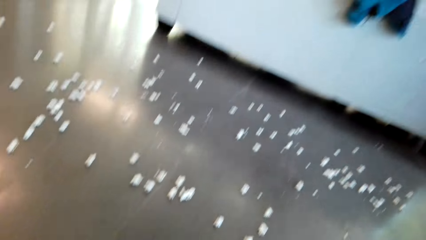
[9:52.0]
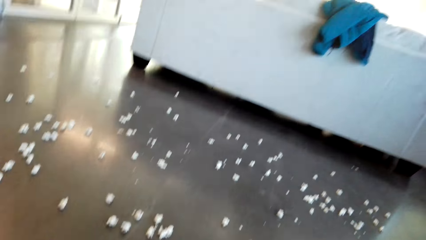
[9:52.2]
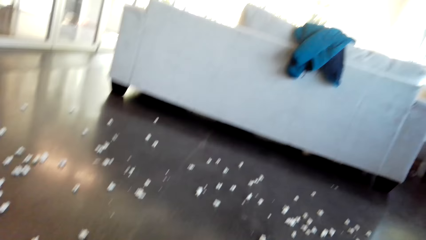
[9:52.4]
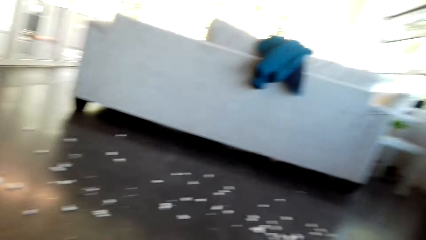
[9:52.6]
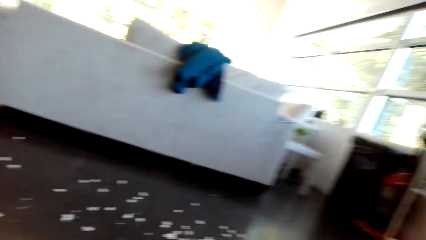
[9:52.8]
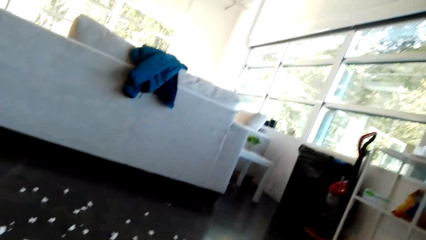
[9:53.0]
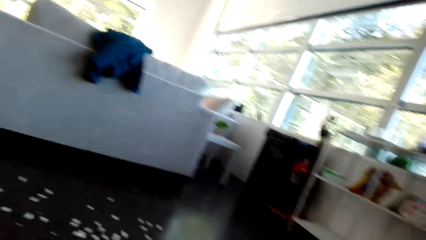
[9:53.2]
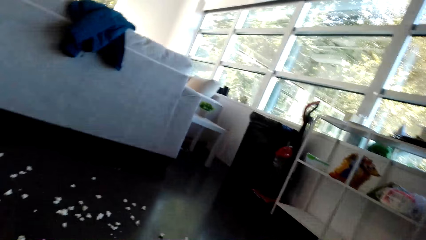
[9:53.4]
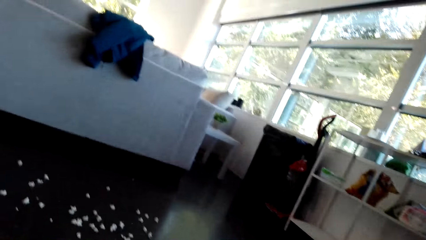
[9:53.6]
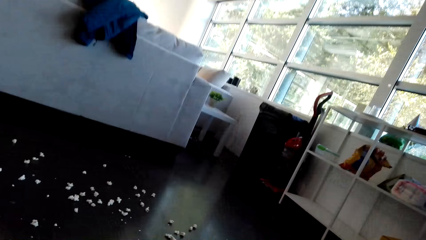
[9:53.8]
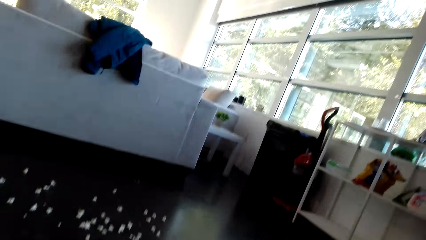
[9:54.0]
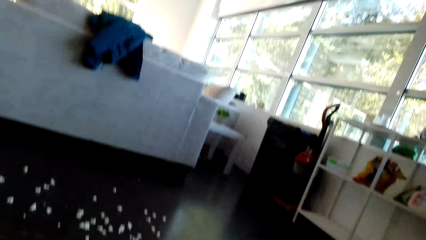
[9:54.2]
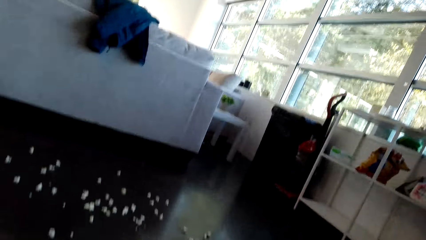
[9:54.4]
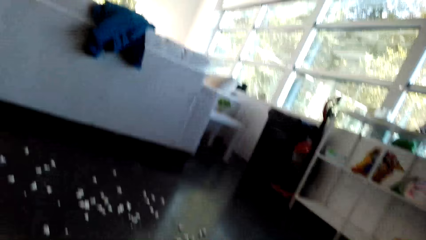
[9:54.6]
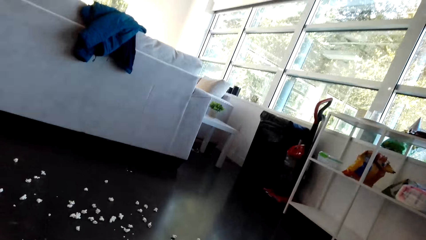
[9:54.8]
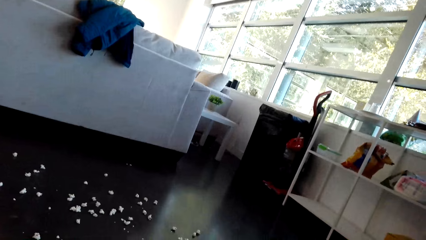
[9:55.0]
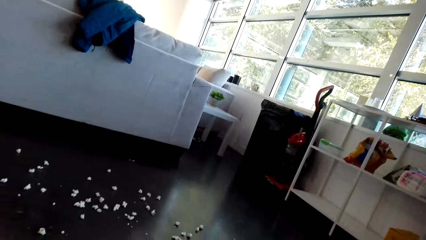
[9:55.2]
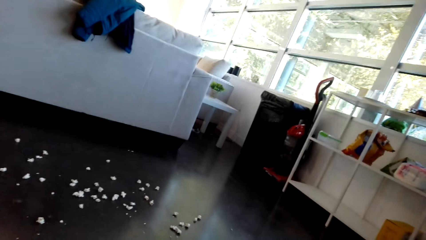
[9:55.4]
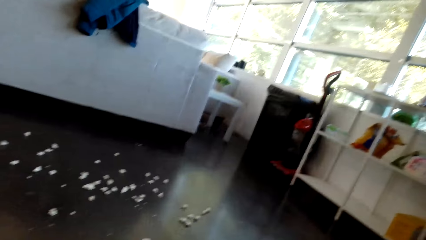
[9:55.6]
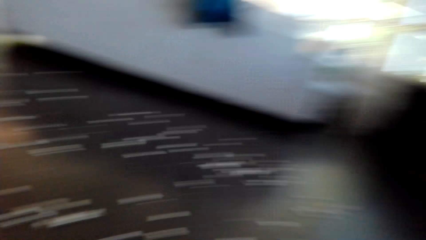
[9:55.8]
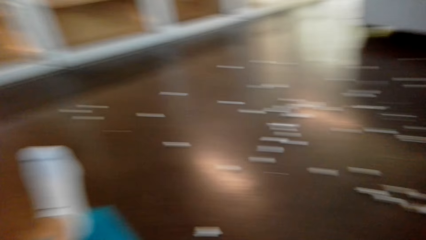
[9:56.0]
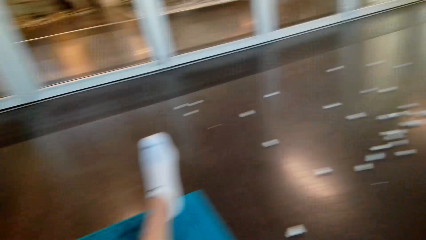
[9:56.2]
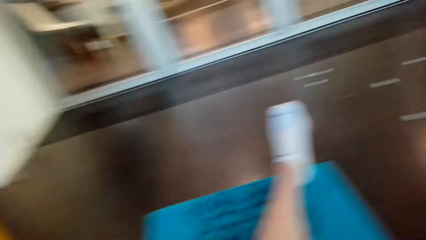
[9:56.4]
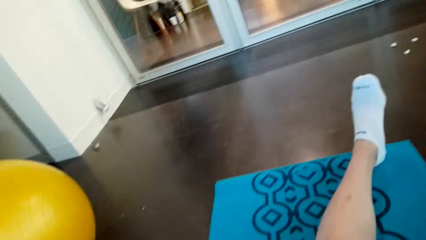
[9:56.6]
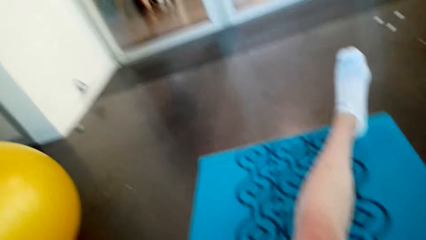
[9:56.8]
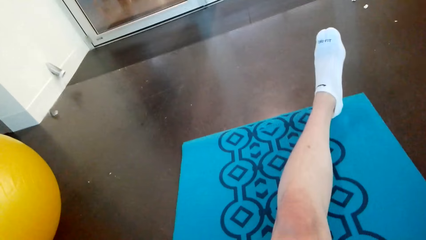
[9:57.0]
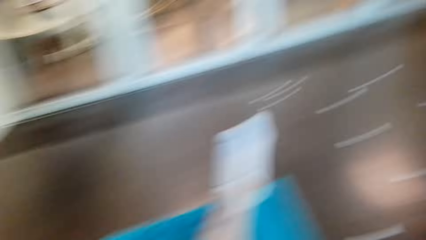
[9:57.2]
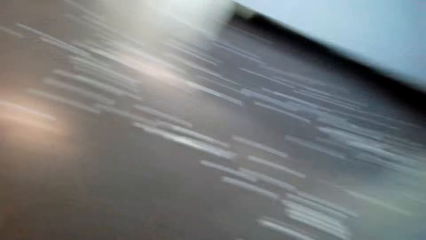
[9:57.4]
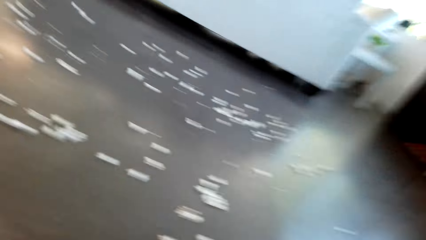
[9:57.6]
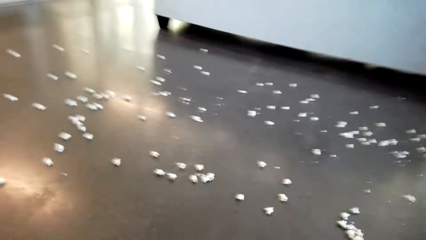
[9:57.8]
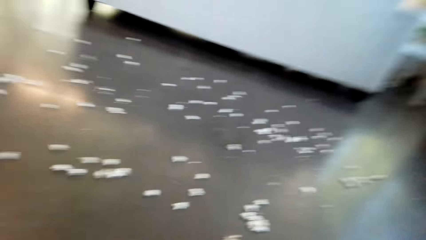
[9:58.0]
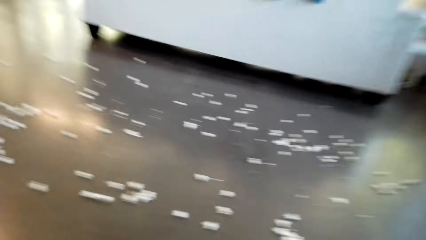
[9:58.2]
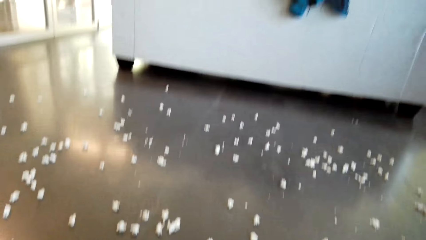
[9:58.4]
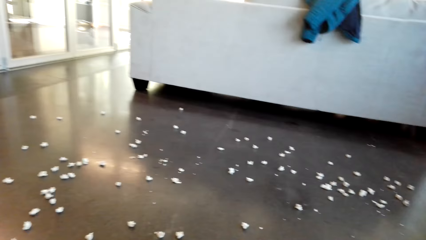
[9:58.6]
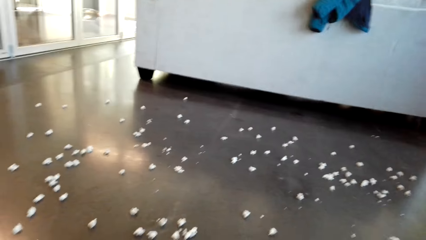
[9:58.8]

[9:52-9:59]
The camera wearer converses with a man.

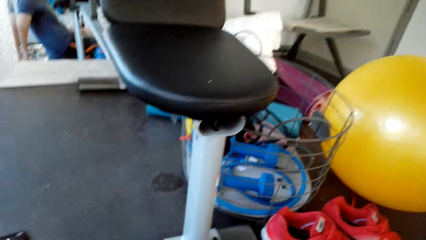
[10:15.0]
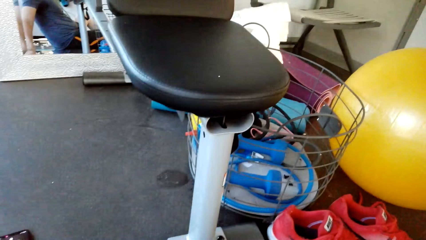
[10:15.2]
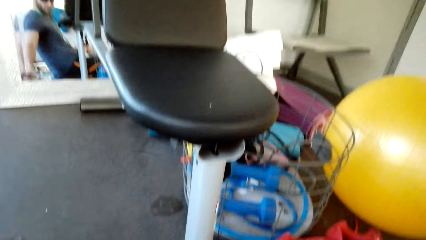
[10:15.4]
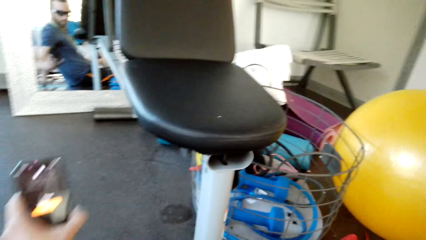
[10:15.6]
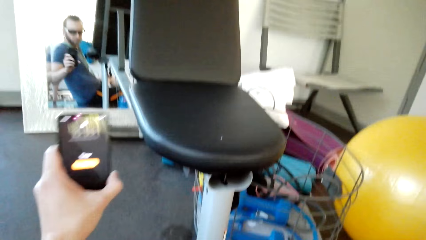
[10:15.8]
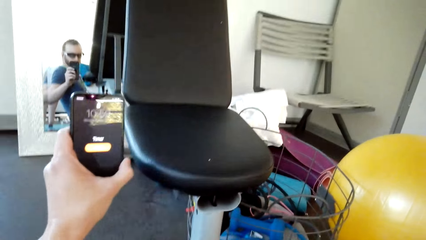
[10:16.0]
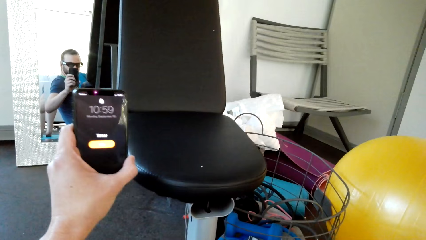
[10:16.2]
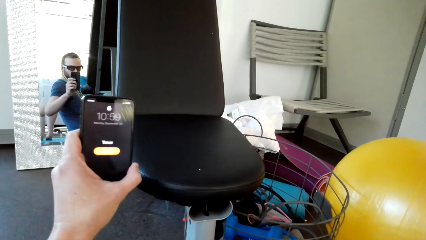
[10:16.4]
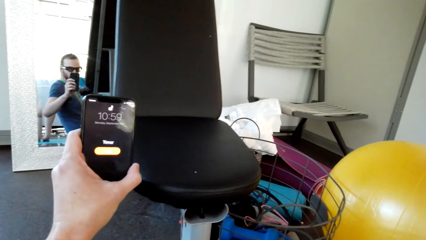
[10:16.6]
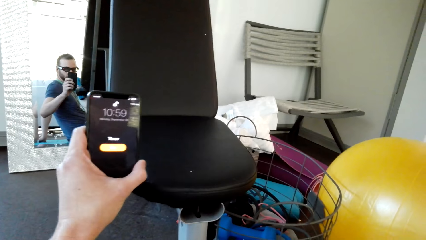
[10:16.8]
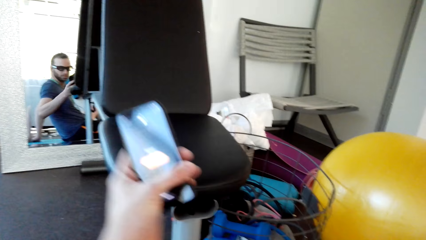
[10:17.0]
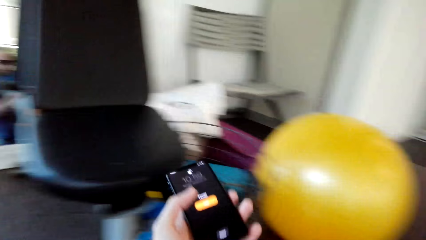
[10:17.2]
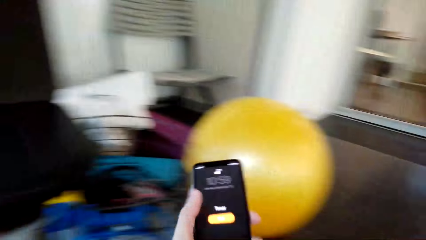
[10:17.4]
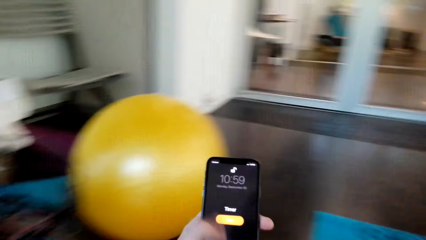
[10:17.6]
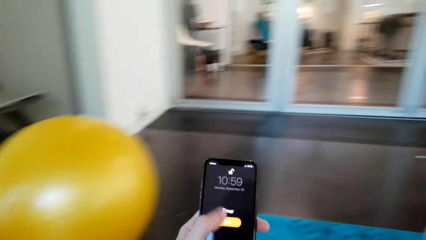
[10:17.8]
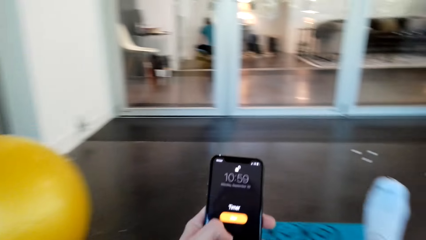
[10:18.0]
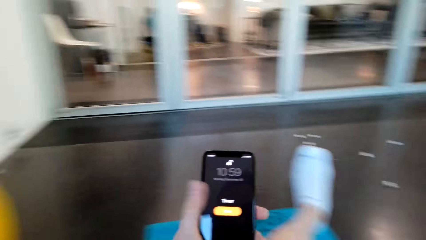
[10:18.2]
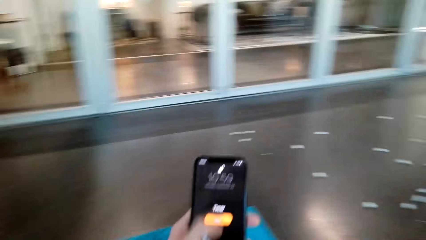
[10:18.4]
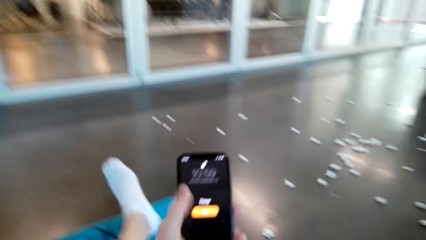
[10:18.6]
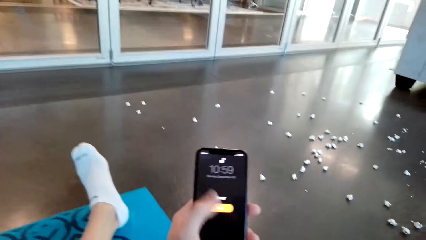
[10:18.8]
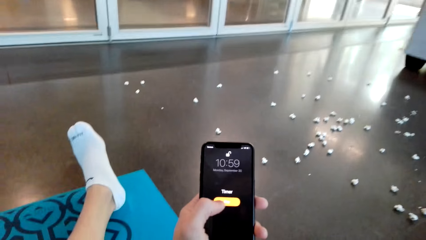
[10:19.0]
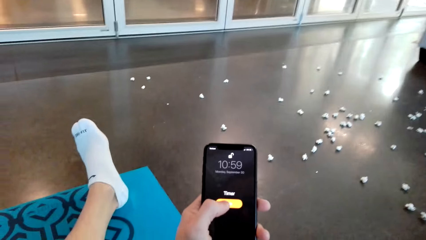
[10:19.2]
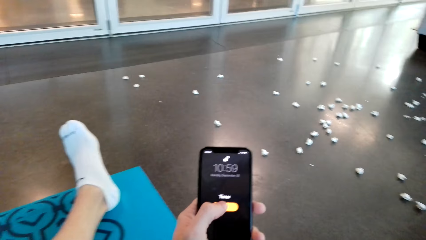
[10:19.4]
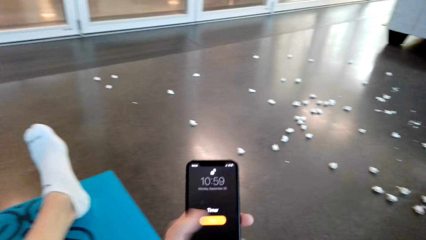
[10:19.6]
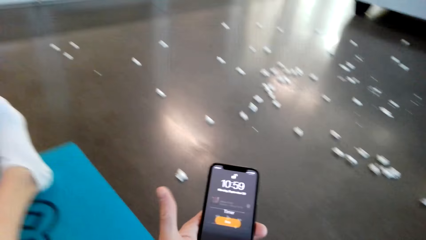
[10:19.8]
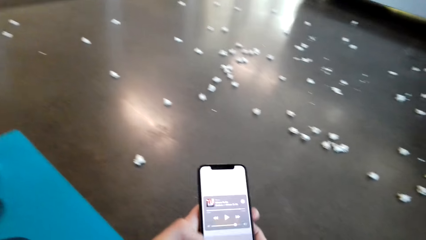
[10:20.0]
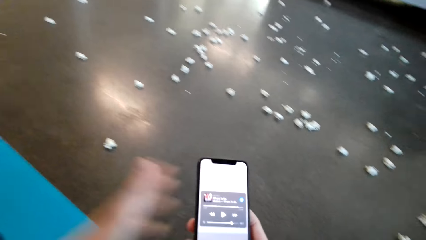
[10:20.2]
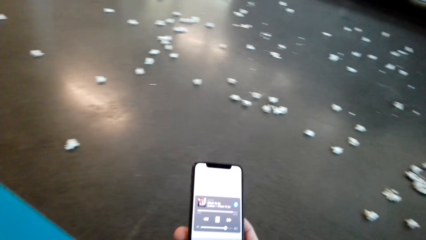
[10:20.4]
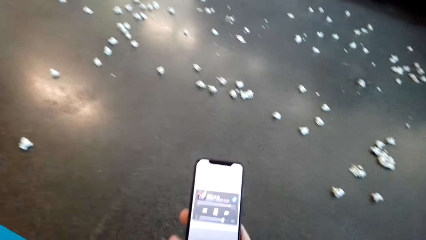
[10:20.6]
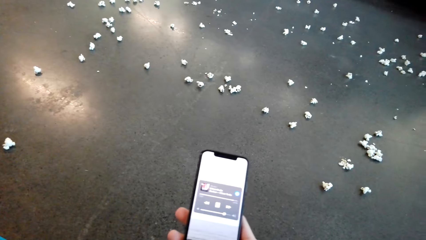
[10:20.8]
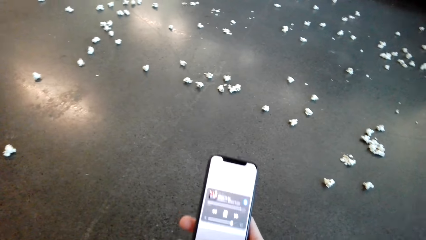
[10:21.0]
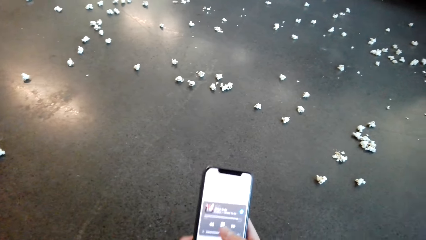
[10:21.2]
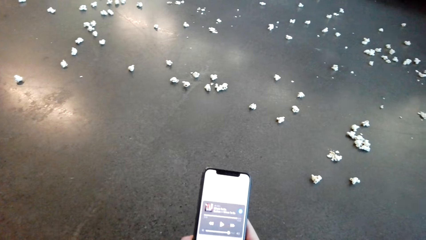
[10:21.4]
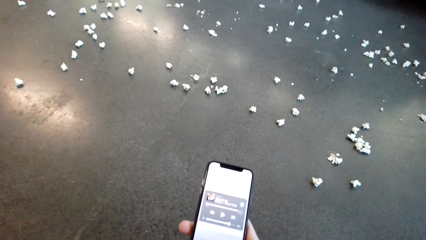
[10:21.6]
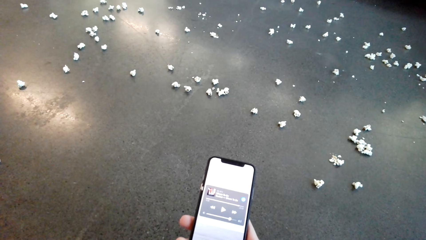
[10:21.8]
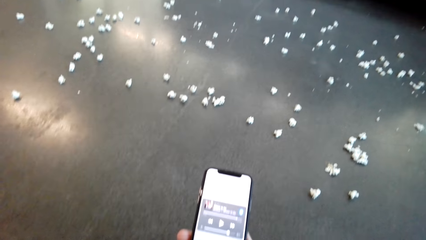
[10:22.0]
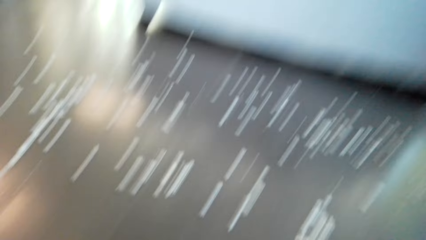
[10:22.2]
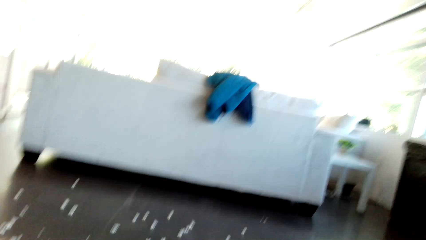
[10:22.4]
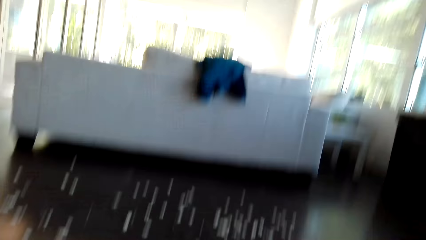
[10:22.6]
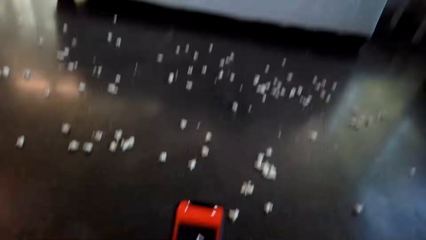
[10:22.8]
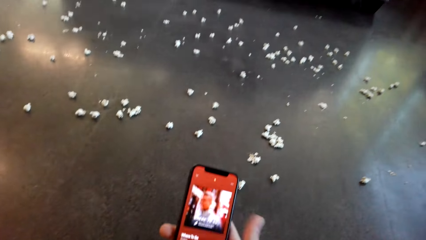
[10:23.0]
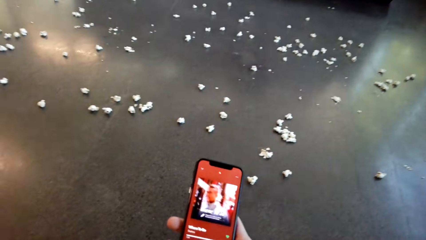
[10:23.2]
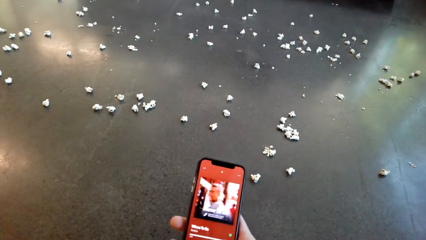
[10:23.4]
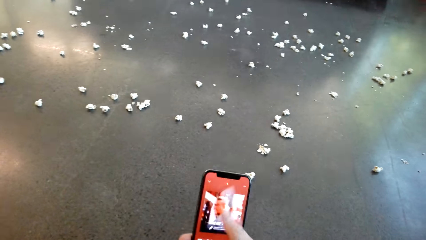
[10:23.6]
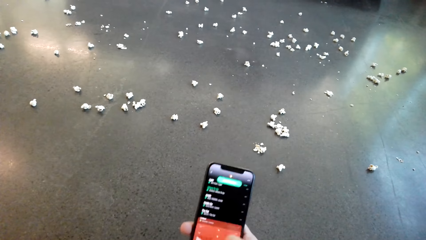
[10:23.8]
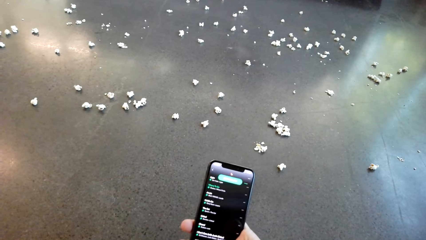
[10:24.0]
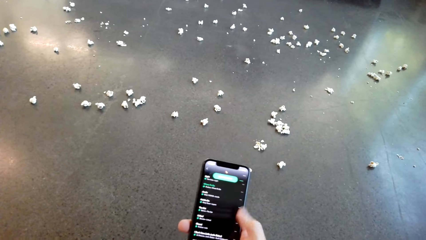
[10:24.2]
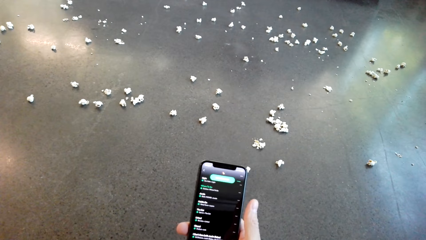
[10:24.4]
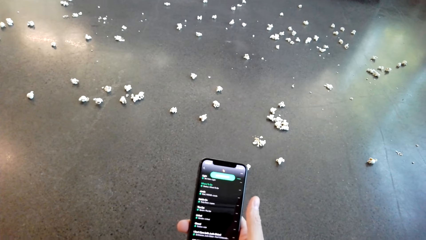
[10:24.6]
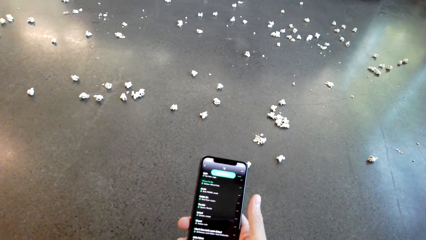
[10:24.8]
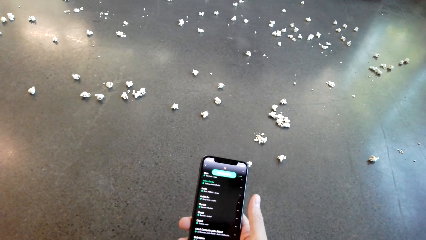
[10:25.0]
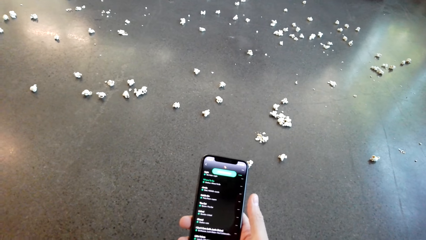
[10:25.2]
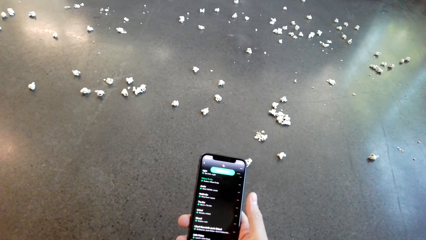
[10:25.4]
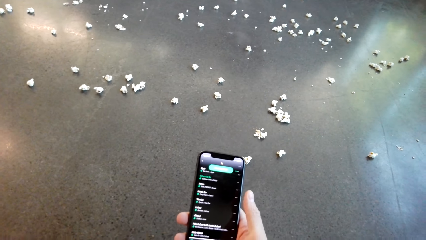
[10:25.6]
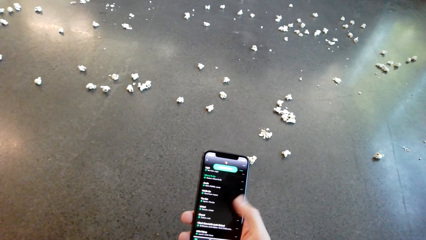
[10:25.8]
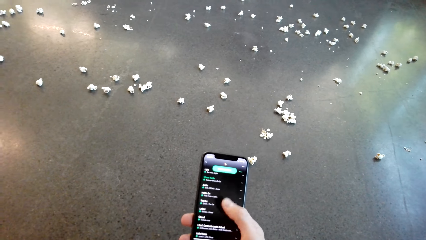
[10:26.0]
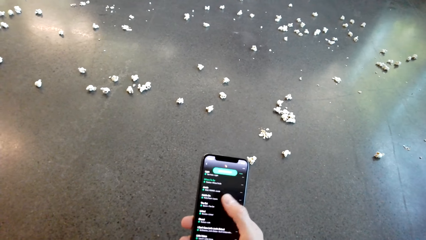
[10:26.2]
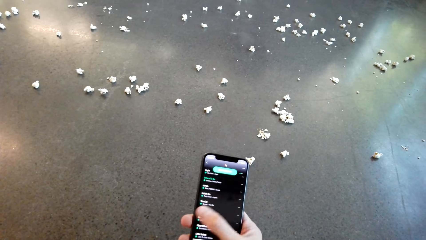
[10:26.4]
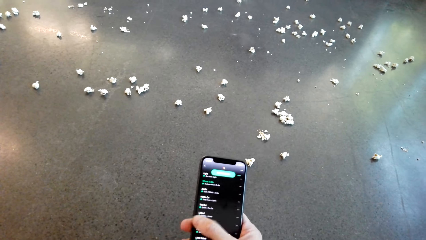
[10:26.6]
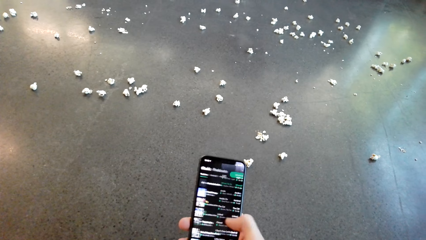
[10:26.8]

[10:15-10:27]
The camera wearer holds a phone. They look at the phone. They operate the phone. They operate the phone again.
